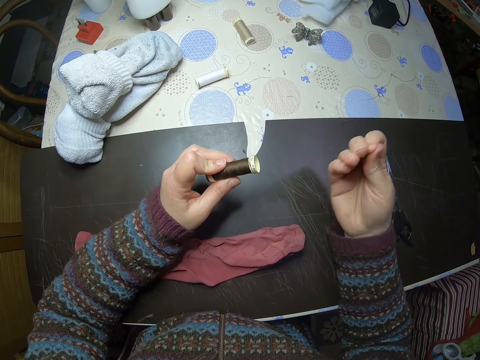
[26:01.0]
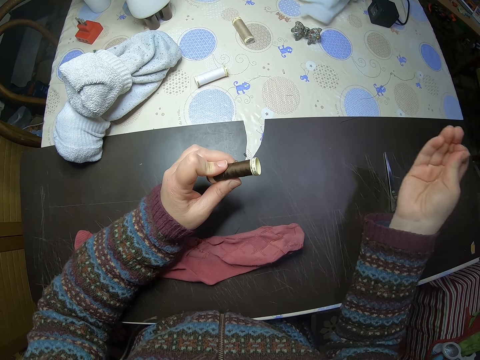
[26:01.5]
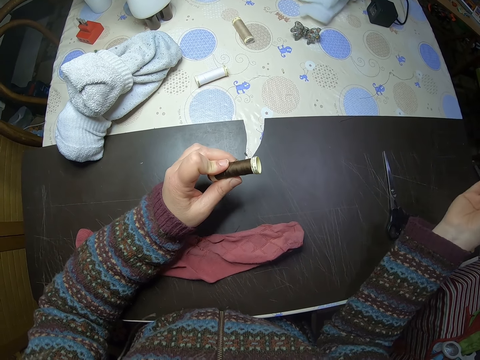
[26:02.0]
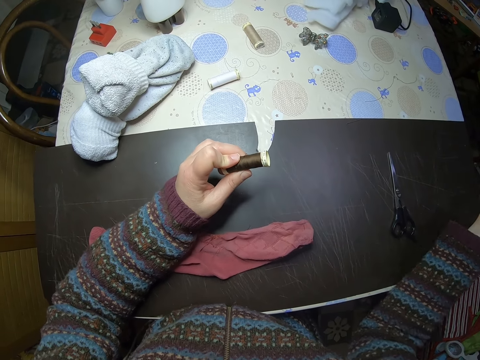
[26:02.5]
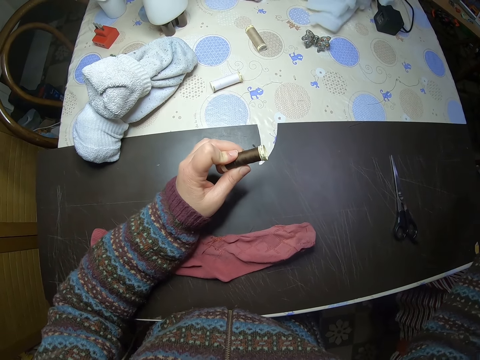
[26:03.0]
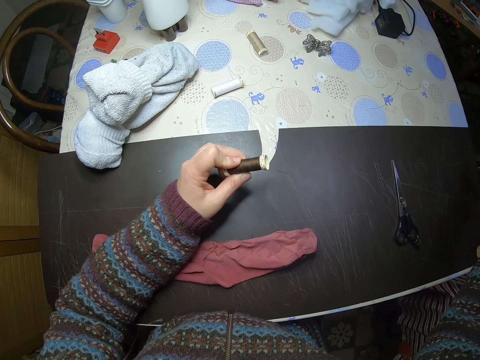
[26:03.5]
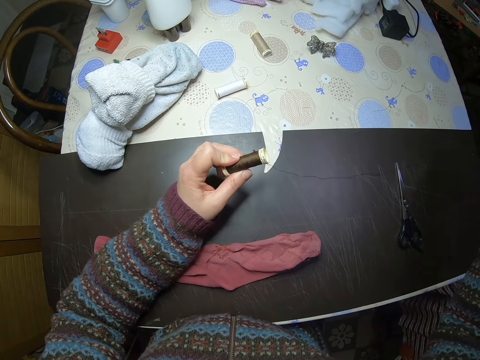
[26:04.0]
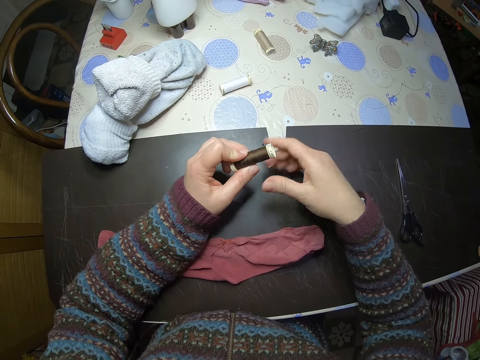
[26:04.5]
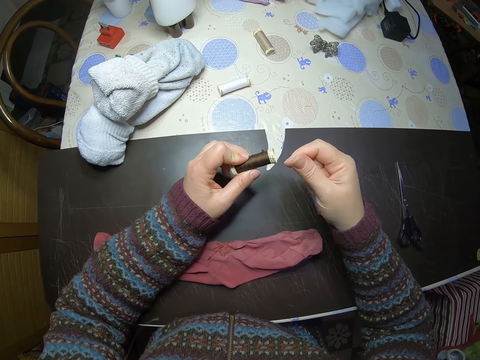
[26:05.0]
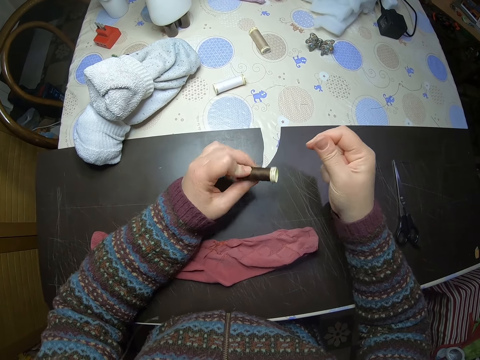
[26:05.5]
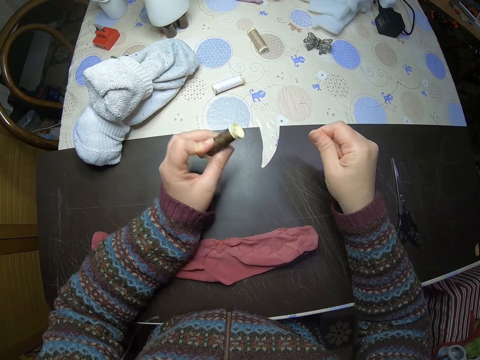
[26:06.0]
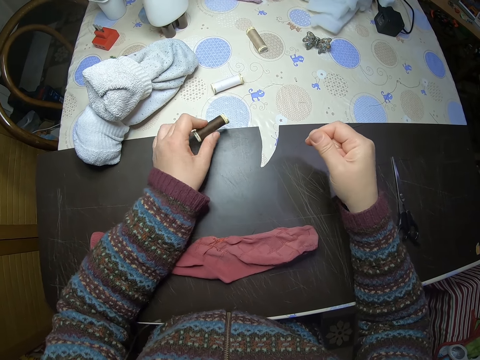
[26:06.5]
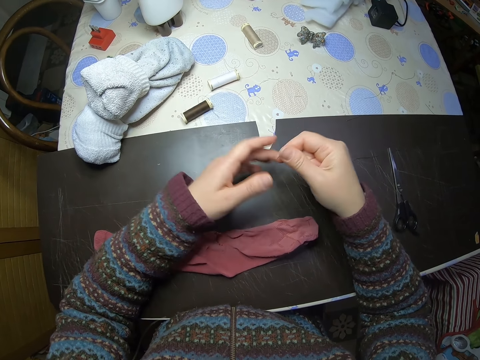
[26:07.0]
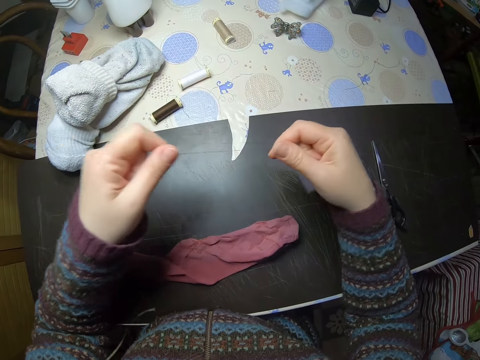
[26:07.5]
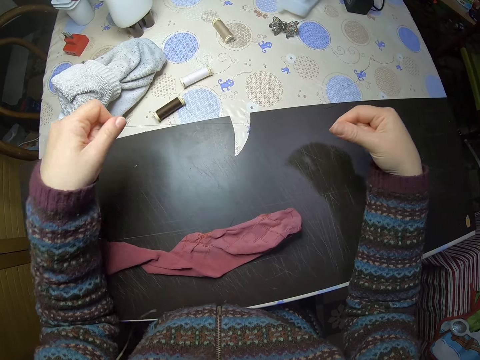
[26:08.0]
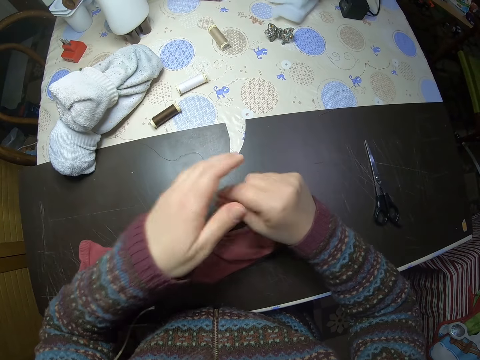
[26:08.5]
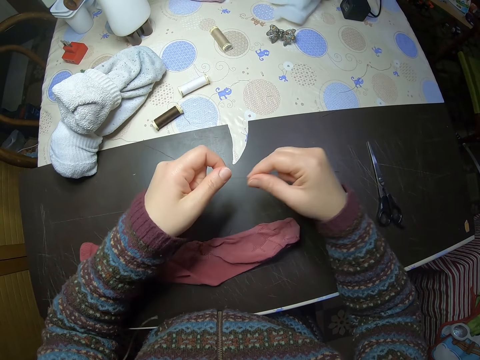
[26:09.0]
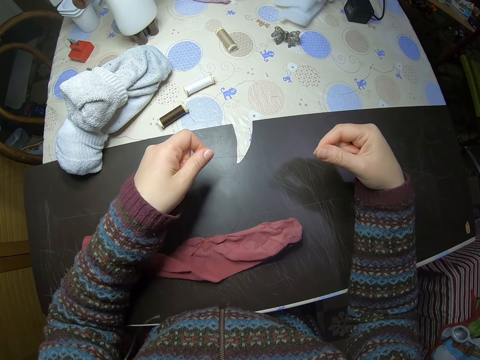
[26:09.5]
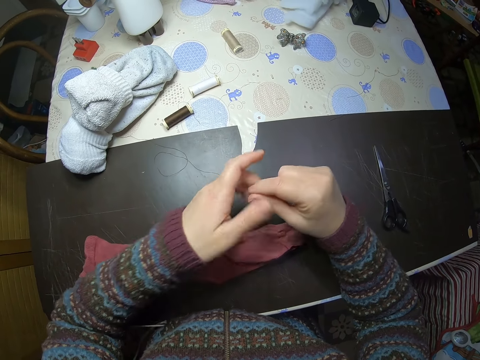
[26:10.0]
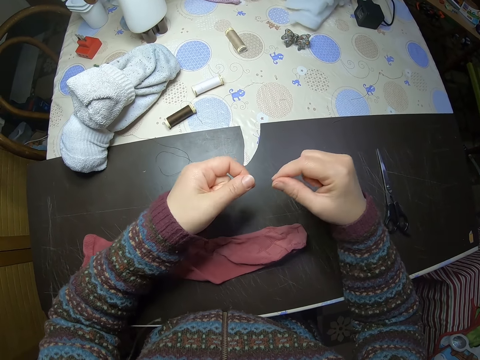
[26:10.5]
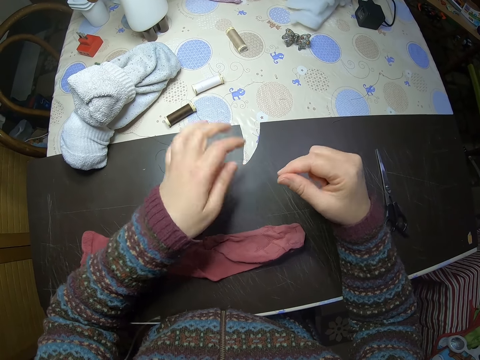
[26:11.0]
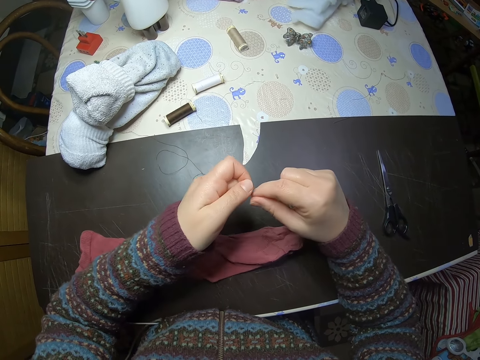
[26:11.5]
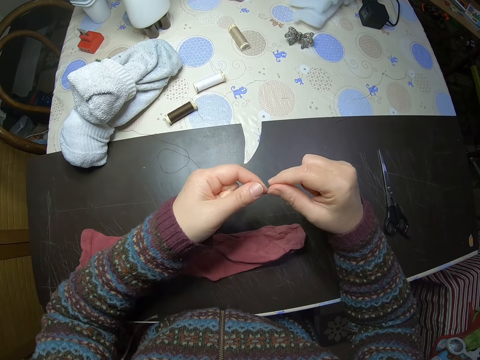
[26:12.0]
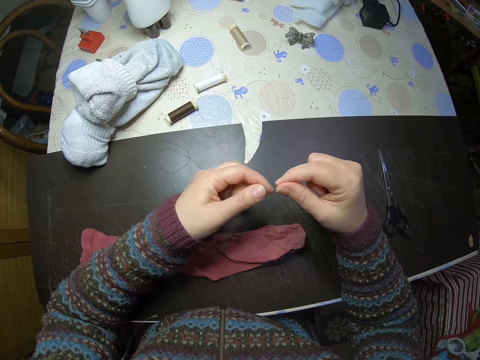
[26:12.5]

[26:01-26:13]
The camera wearer pulls out a thread from the thread yarn. She places the thread on the table. She drops the thread yarn. She holds the thread with both her hands. She stretches out the thread with both hands. She places an end of the thread on the table, lets go of the thread, holds the thread with both her hands and pulls the thread.

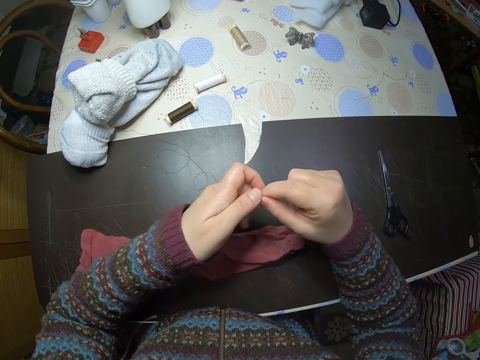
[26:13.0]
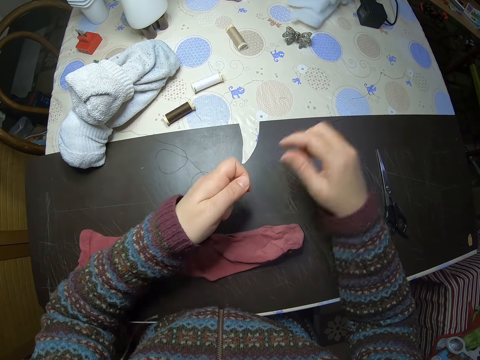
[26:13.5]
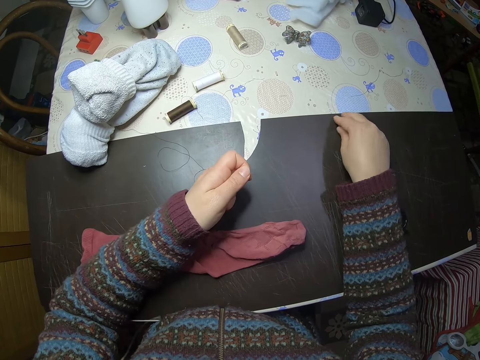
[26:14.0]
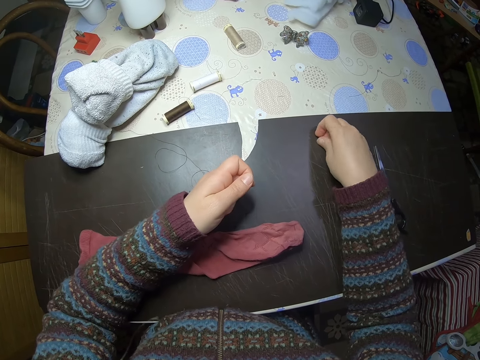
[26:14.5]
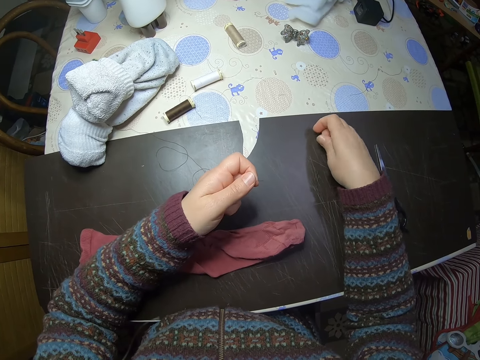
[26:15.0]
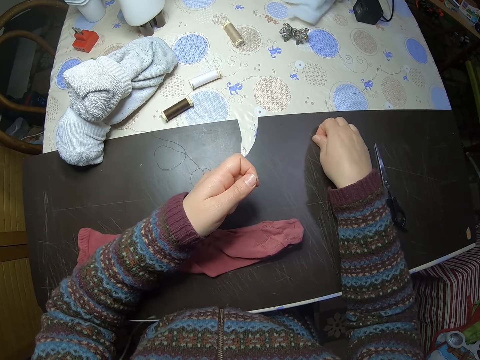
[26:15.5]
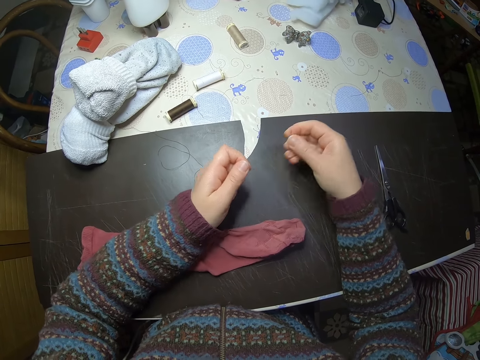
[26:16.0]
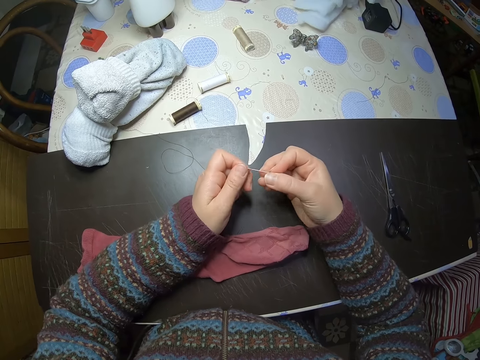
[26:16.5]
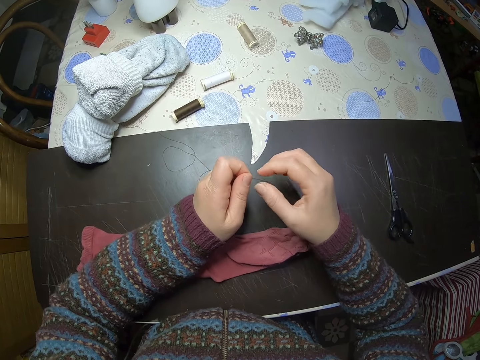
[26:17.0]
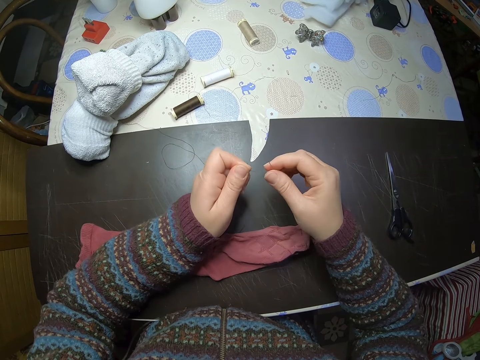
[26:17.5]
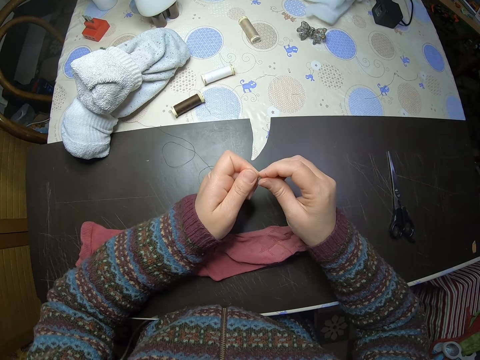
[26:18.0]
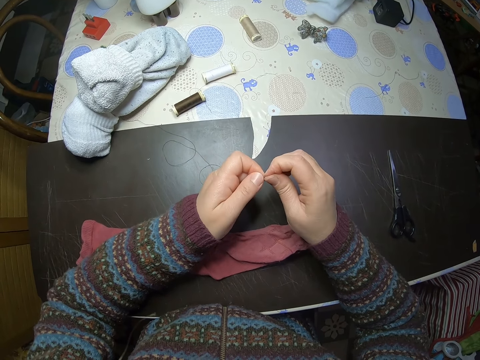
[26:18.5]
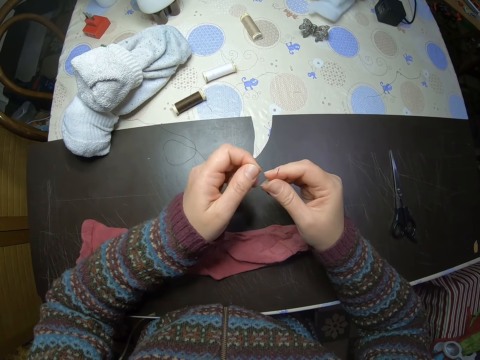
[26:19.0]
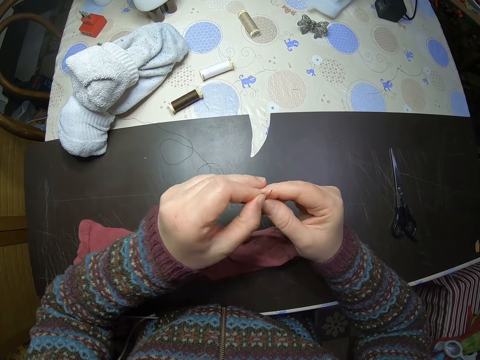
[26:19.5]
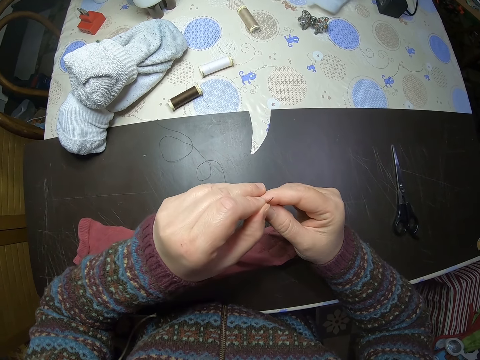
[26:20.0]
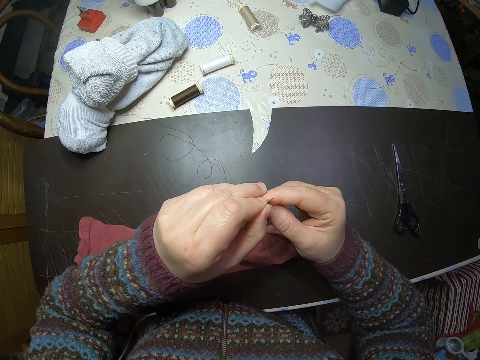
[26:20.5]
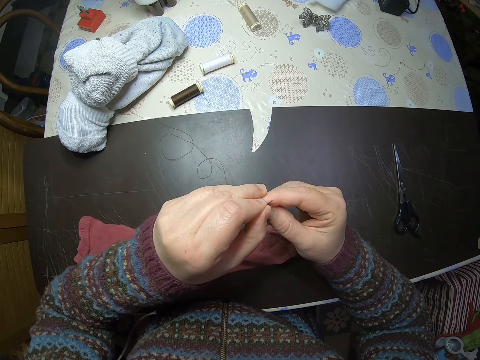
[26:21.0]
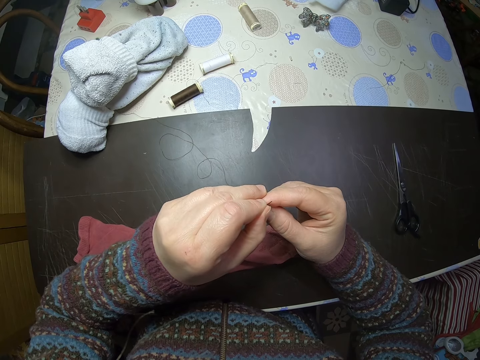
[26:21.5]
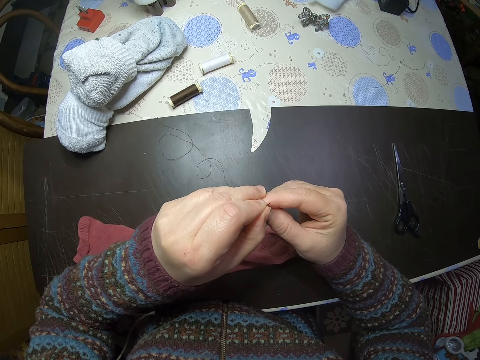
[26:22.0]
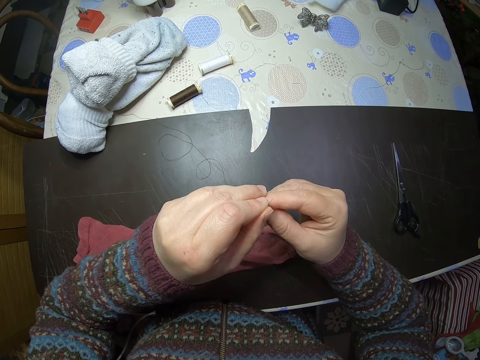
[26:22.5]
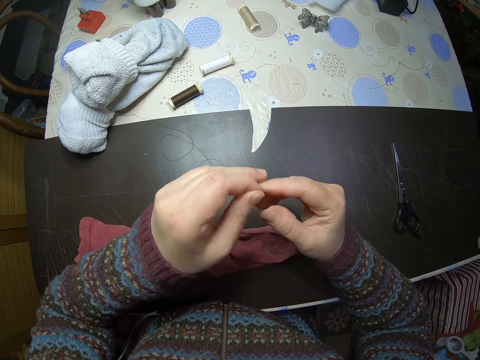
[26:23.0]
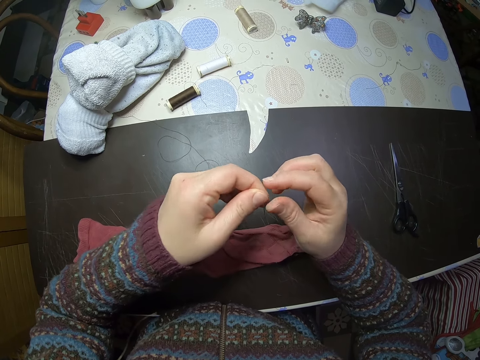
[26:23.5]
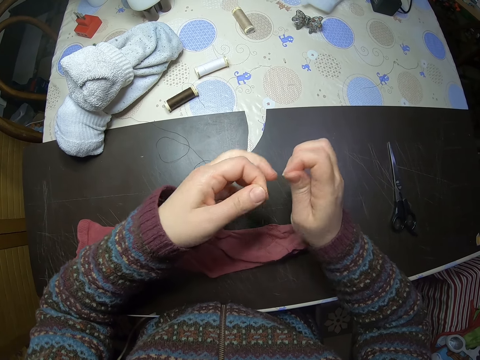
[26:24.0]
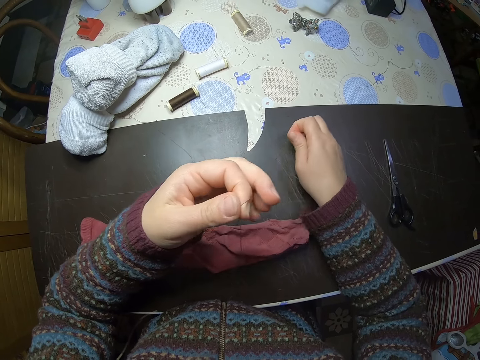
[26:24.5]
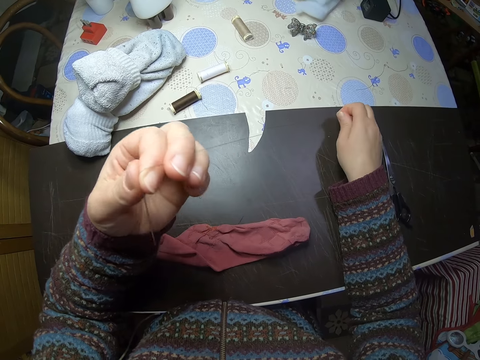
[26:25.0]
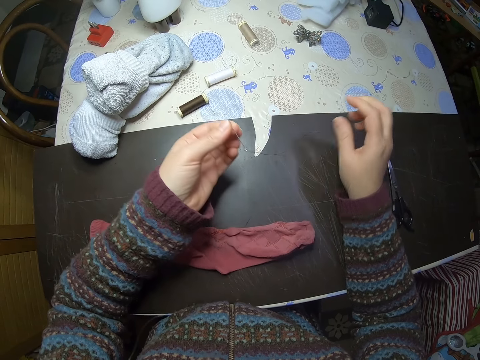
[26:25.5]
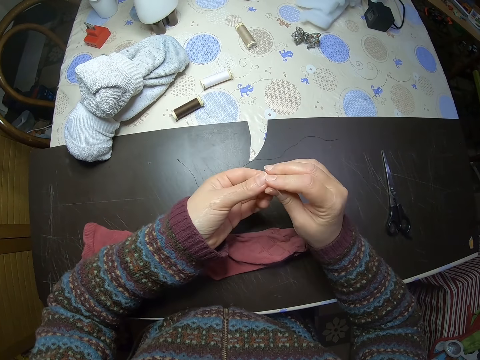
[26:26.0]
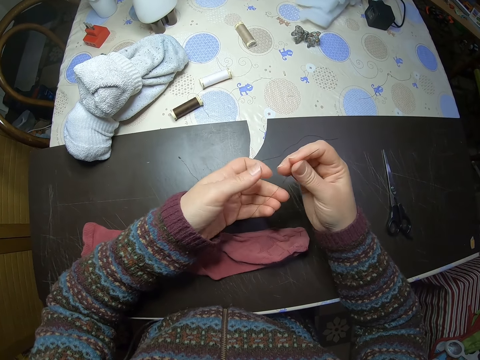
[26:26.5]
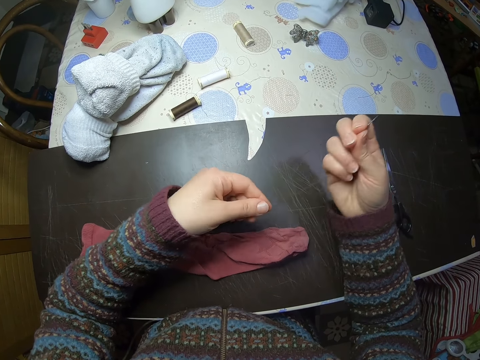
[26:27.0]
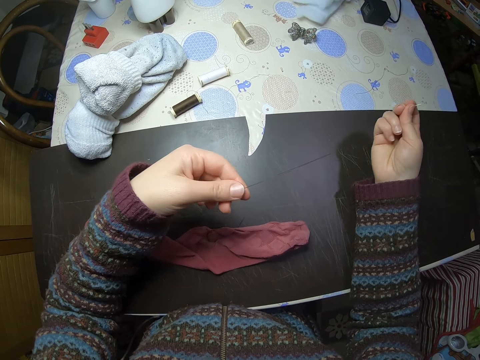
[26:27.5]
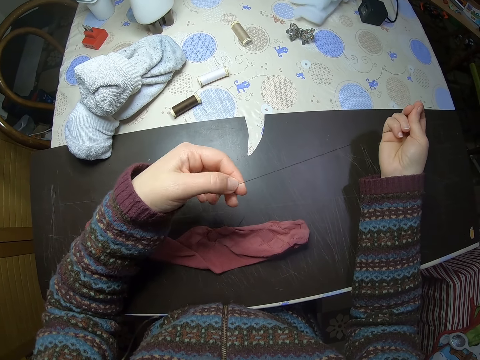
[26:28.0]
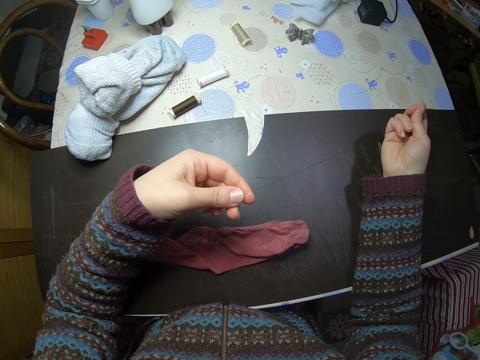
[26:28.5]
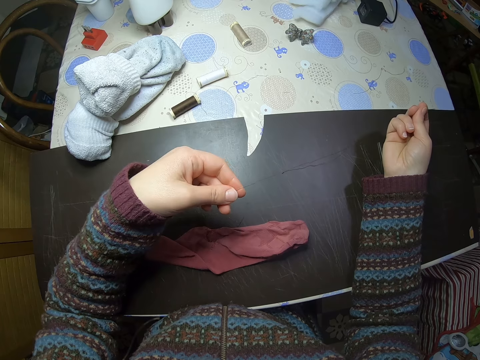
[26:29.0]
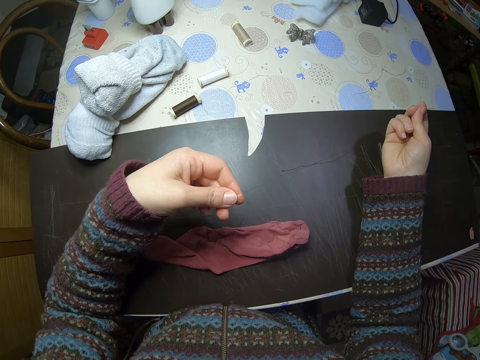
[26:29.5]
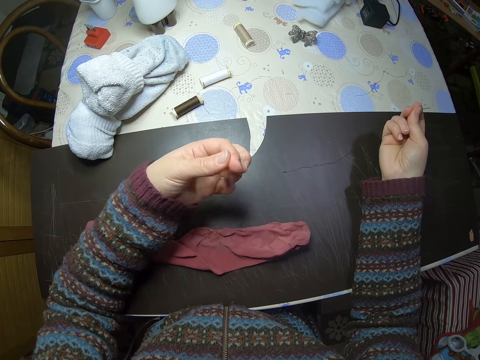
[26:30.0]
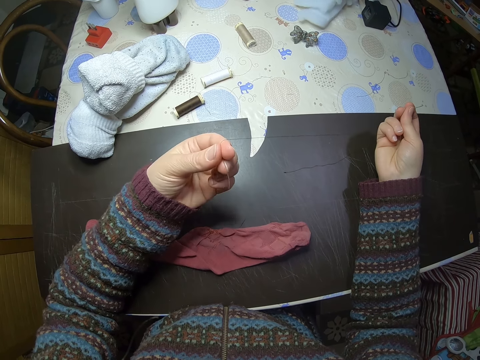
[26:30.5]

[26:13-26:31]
The camera wearer picks up the needle on the table. She holds the thread with both her hands. She inserts the thread into the needle. She lets go of the thread. She inserts the thread in the needle. She lets go of the needle, holds the other end of the thread, pulls the thread and lets go of the thread. She holds the needle with both her hands. She adjusts the thread in the needle. She lets go of the needle and pulls the thread.
